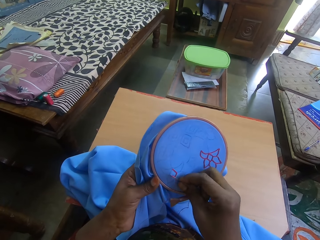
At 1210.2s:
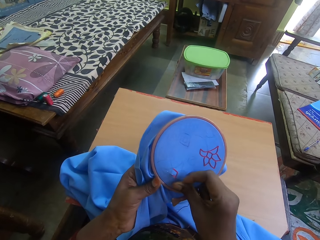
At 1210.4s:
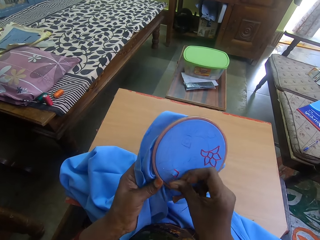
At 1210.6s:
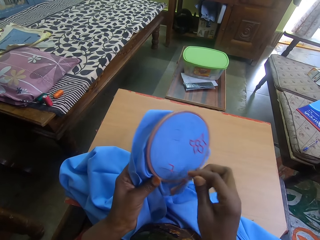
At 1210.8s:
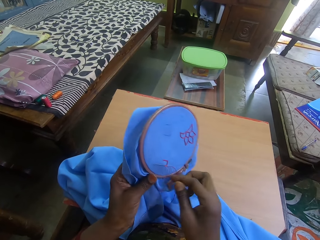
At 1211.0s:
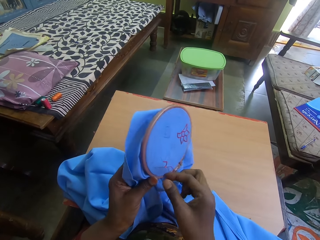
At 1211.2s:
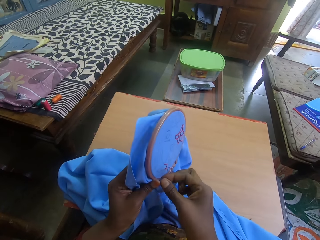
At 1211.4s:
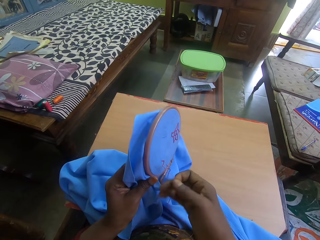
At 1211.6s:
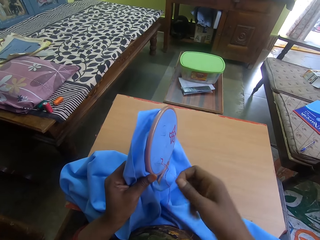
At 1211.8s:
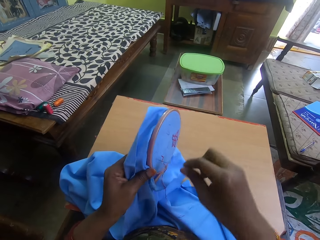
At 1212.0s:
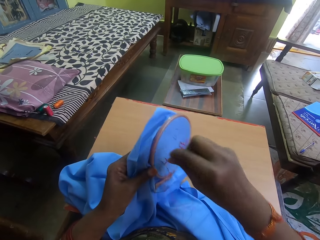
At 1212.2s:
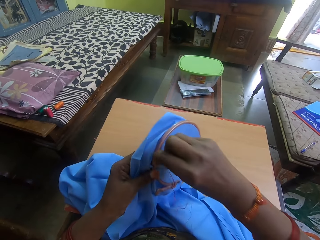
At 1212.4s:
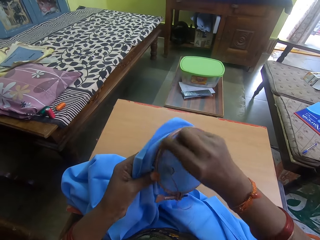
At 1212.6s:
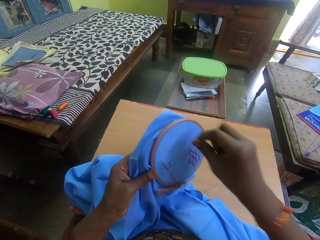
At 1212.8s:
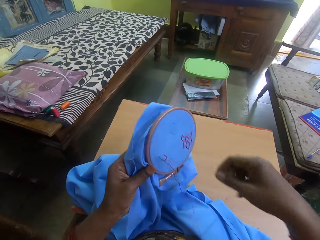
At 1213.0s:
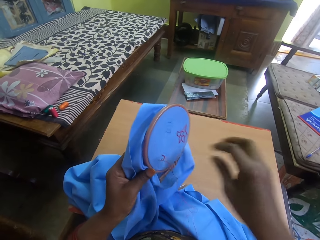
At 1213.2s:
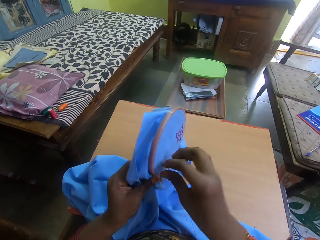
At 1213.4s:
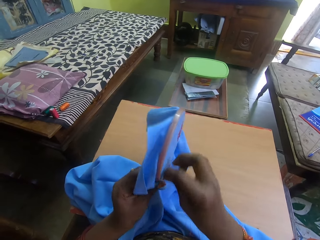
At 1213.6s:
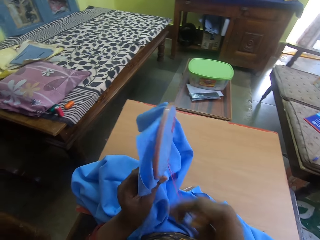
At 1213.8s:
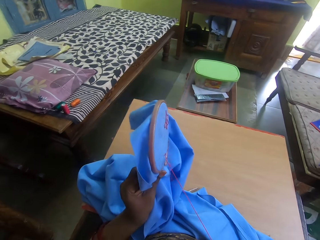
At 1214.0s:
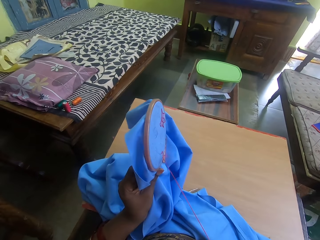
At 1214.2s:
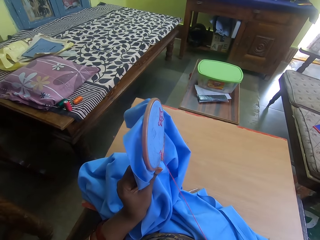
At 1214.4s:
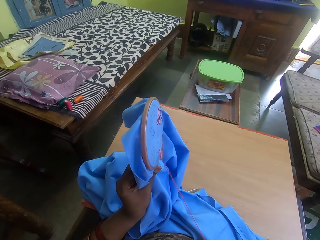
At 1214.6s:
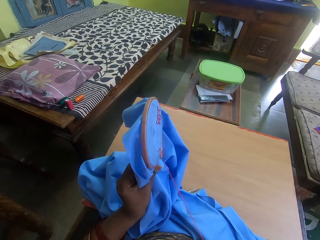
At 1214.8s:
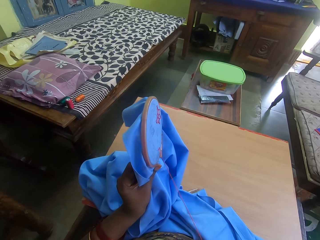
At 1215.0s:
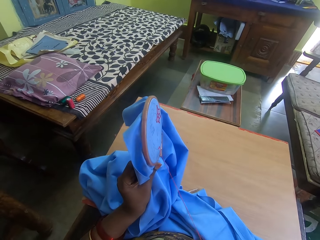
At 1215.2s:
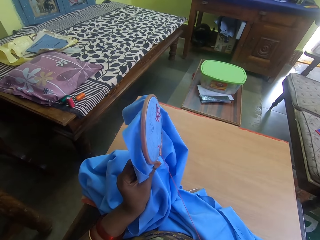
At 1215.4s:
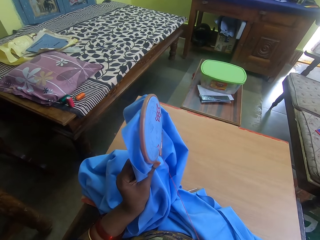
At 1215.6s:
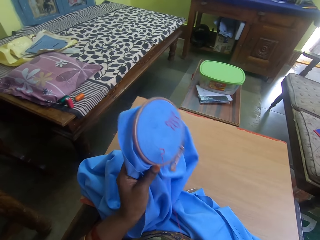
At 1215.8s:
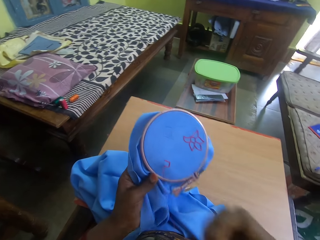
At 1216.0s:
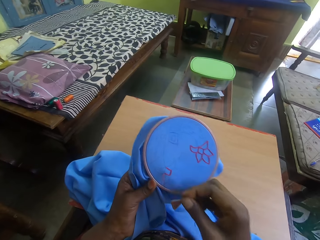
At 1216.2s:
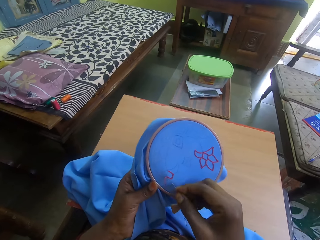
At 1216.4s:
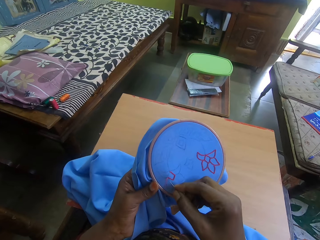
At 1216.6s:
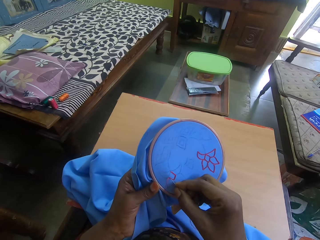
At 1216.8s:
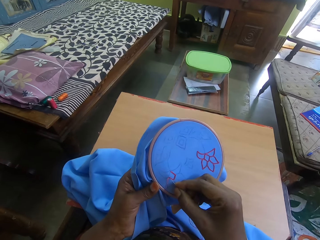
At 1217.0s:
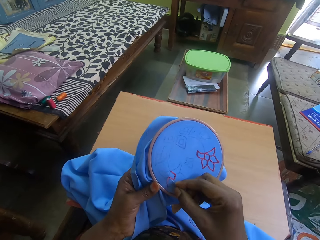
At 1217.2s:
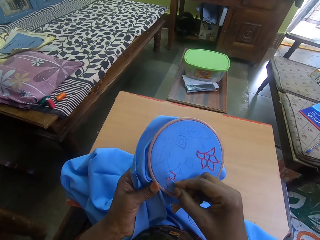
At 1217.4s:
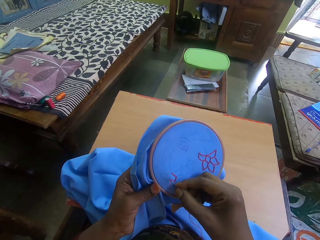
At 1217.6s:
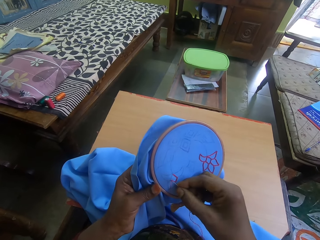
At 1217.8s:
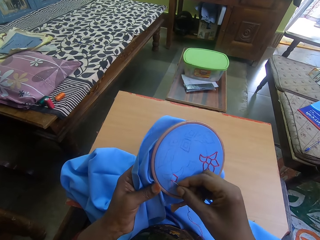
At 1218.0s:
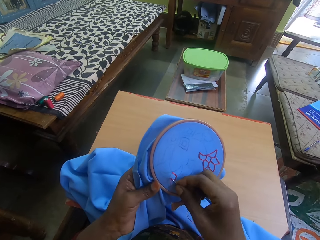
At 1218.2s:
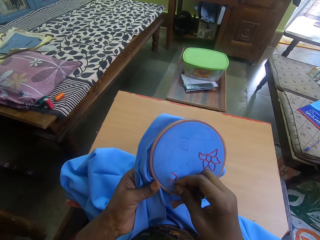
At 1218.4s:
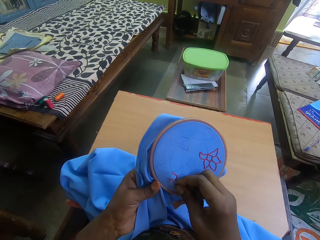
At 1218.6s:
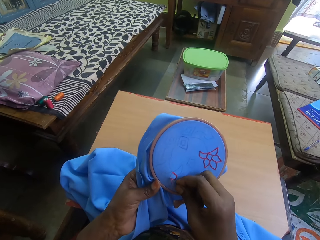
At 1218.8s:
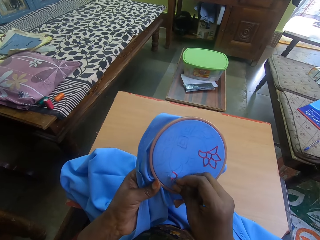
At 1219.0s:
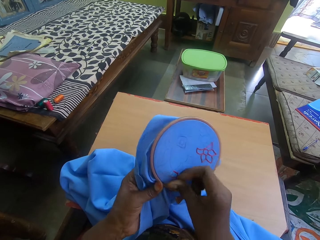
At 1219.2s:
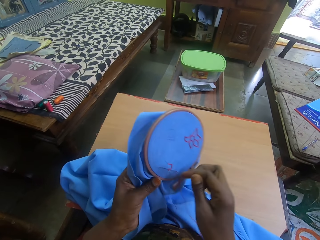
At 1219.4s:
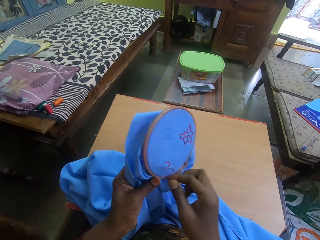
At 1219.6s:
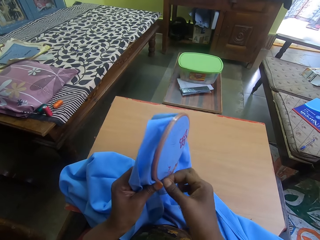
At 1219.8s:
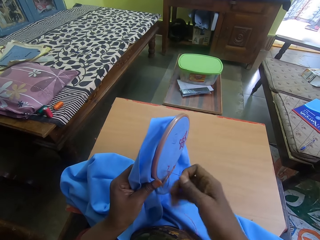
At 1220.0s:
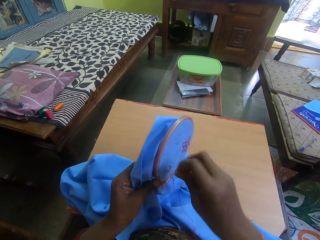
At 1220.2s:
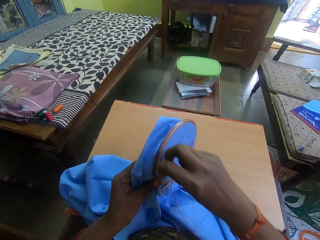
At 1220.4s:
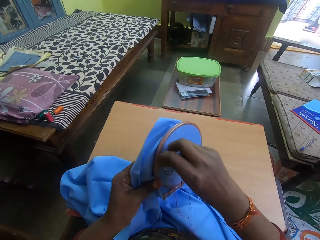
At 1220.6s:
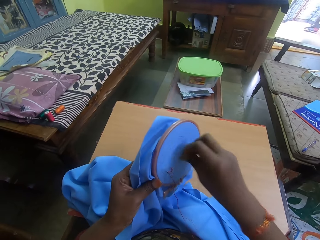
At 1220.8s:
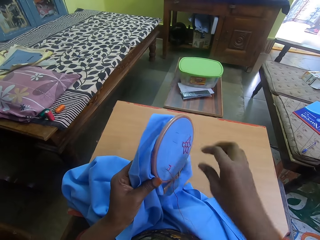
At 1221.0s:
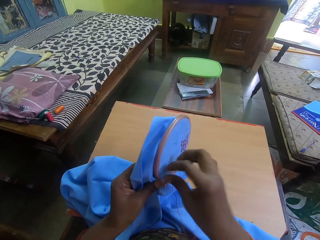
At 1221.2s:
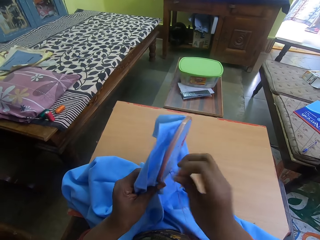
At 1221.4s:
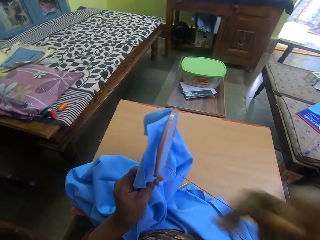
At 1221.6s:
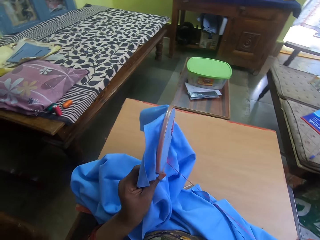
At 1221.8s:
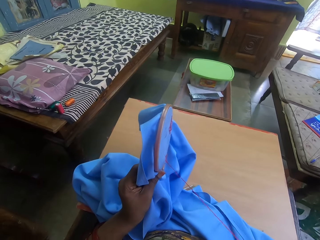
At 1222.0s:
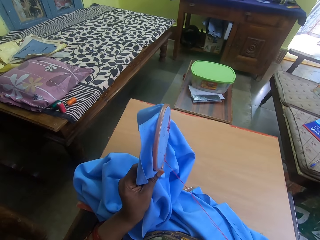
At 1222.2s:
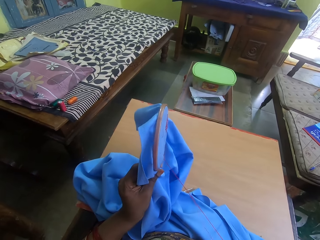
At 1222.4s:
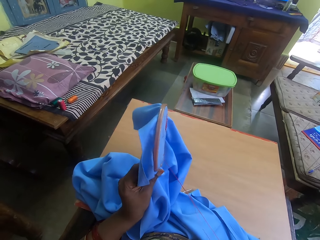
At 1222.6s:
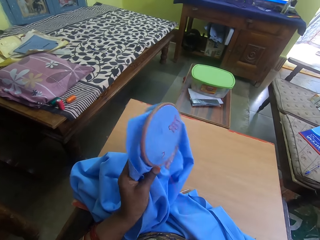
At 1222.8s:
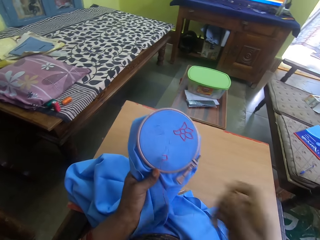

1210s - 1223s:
The camera wearer moves the thread behind the needle. They pull the thread on the fabric. They sew embroidery on the fabric with the needle. They move the thread behind the needle. They pull the thread on the fabric.

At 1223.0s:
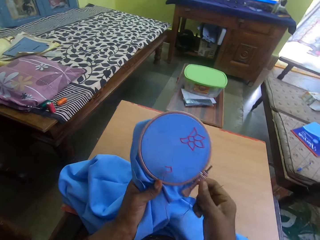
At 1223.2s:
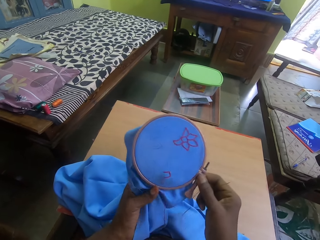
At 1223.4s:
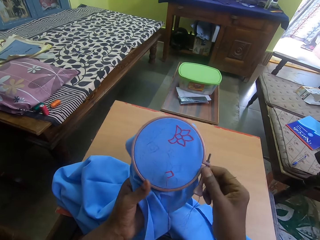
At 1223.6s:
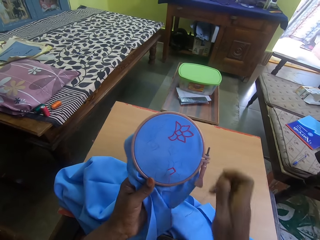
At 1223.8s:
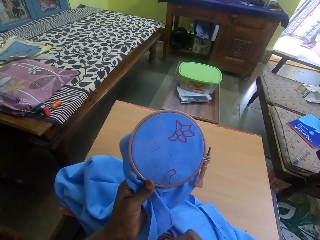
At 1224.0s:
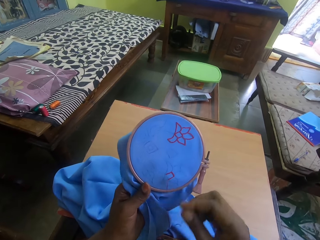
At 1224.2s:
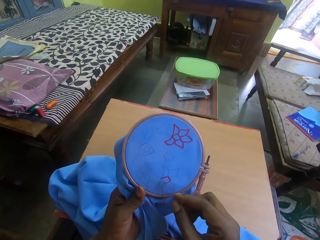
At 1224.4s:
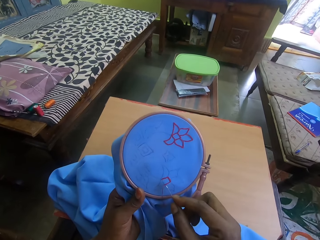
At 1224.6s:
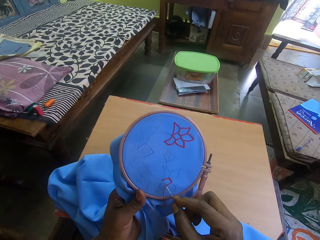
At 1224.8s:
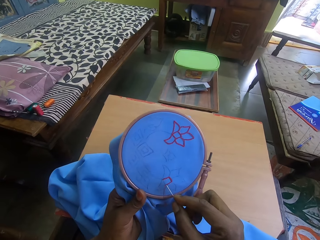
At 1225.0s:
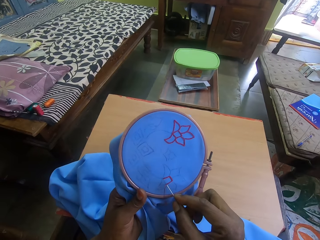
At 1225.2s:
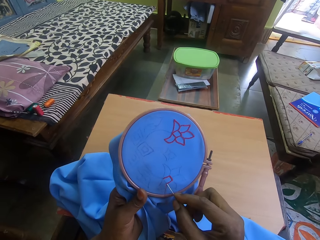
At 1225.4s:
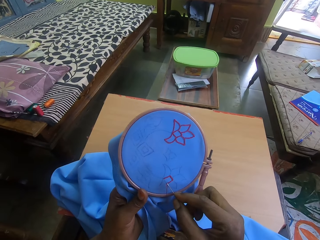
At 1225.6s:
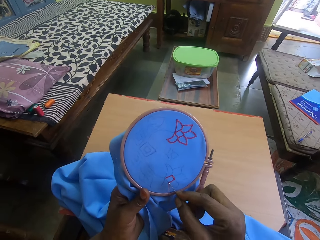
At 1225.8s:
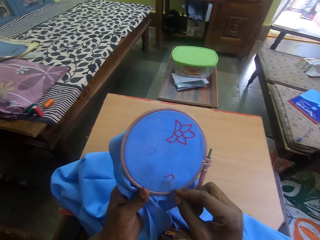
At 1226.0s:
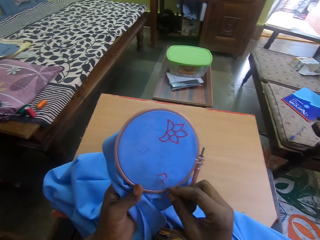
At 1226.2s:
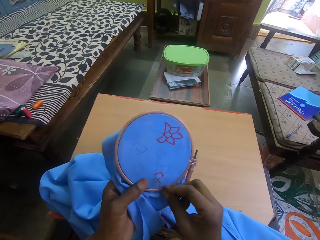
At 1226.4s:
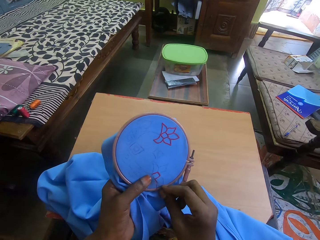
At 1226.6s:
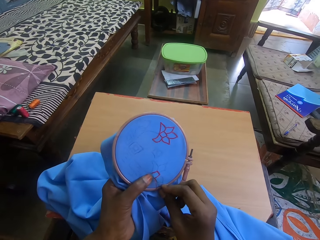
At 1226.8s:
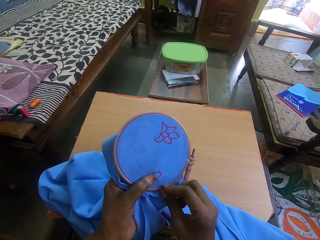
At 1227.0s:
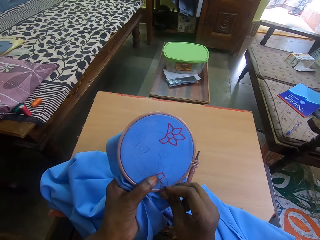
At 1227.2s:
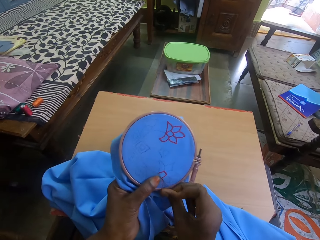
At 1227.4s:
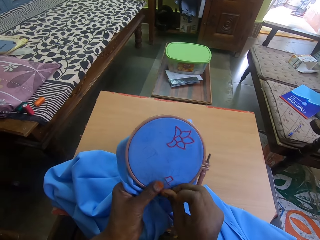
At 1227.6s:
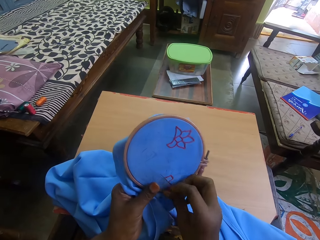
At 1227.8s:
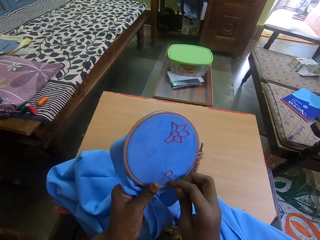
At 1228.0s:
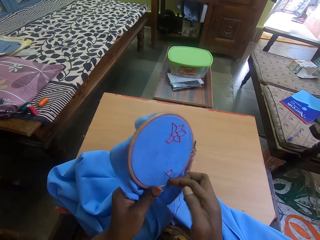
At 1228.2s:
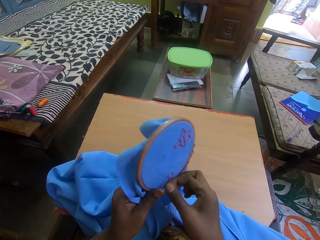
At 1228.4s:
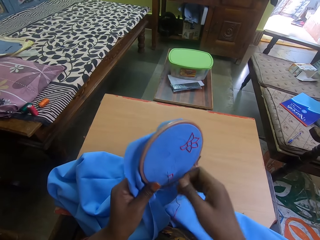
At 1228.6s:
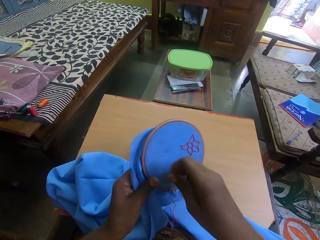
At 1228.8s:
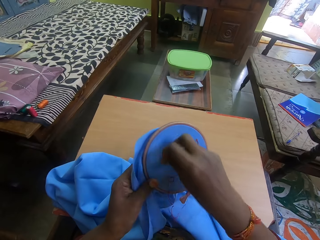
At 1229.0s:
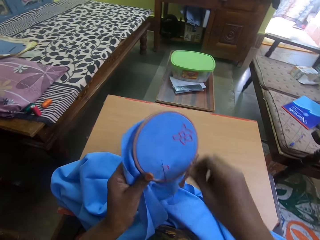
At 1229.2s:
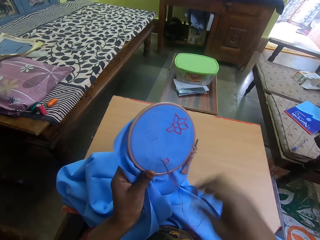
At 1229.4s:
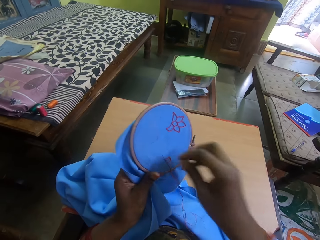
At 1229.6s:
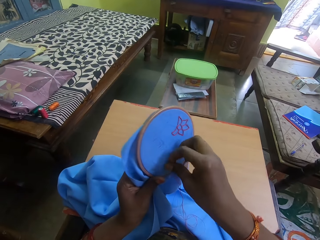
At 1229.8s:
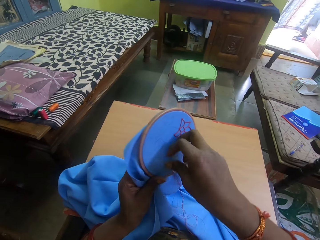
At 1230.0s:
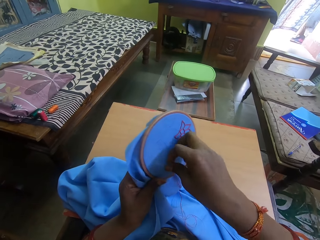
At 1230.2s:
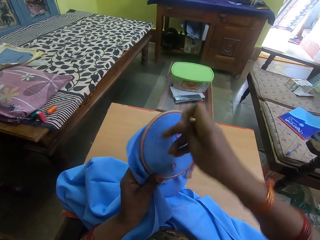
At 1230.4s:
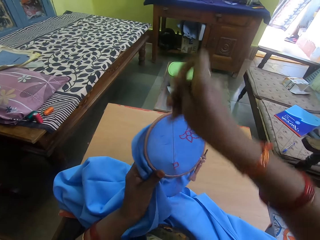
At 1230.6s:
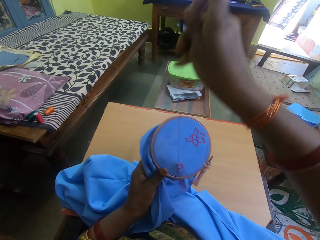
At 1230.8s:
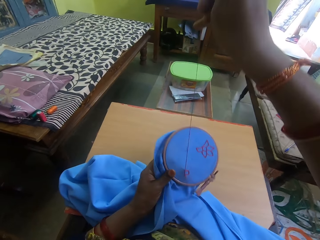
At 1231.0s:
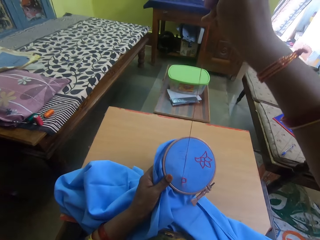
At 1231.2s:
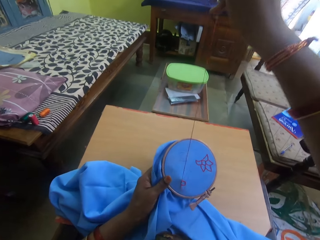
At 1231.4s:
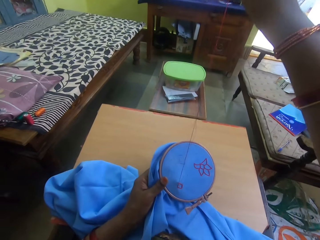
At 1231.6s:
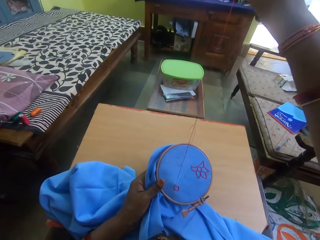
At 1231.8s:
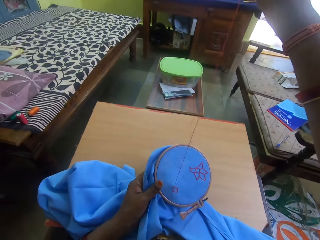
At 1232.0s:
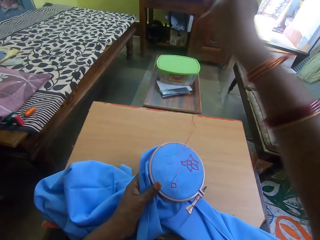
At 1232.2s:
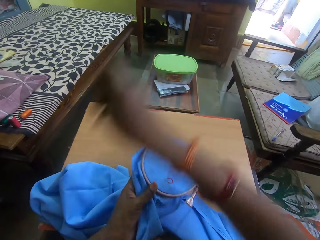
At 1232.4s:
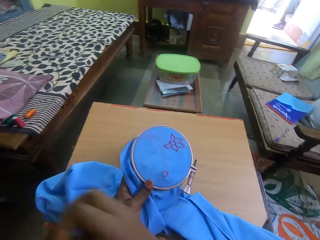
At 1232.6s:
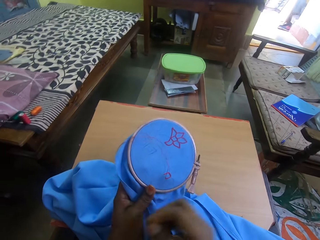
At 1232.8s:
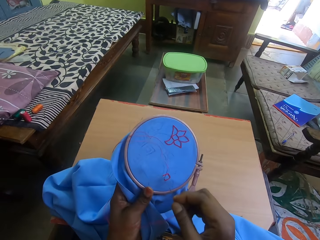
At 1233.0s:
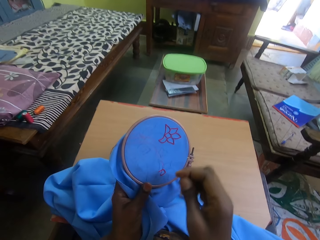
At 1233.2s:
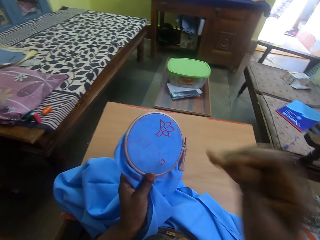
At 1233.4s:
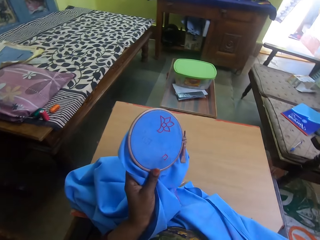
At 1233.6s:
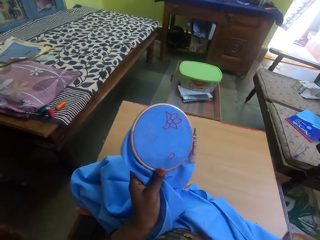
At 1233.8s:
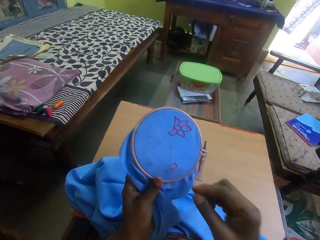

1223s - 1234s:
The camera wearer turns the fabric. They sew embroidery on the fabric with a needle. They move the thread behind the needle. They pull the thread on the fabric.
